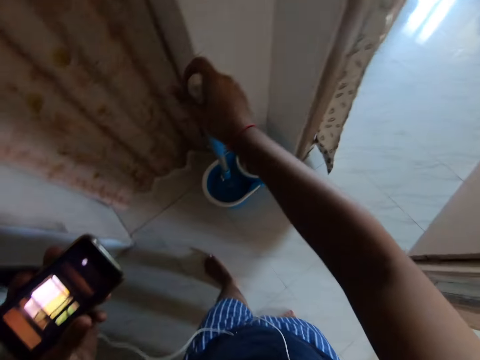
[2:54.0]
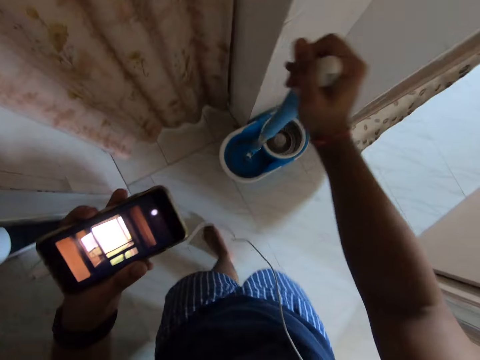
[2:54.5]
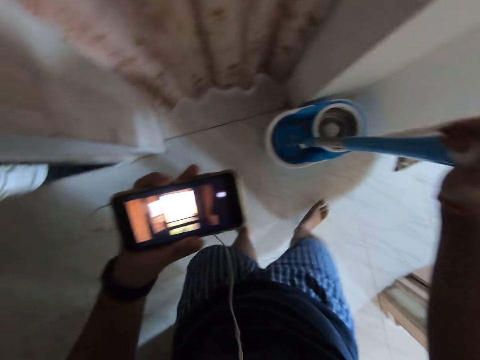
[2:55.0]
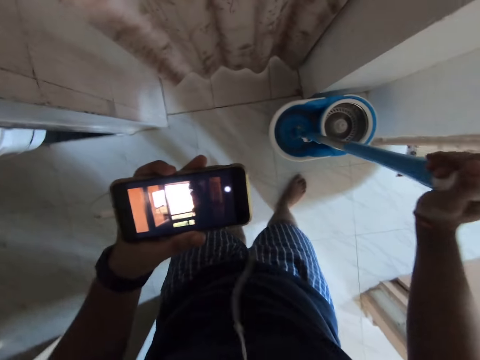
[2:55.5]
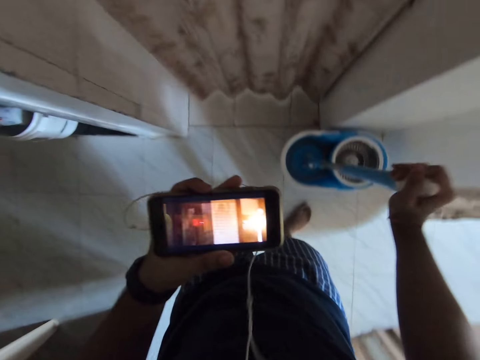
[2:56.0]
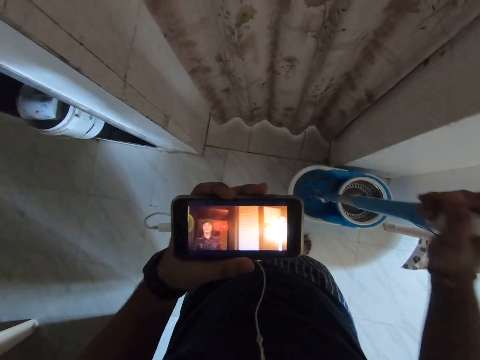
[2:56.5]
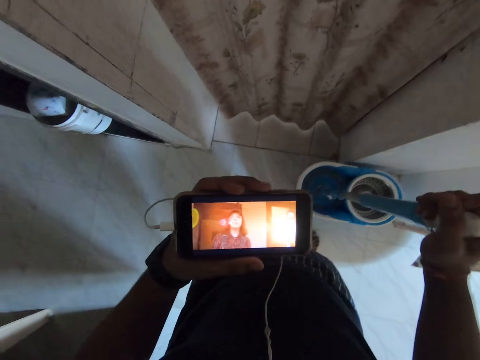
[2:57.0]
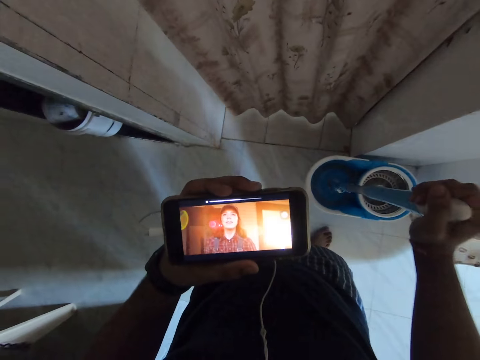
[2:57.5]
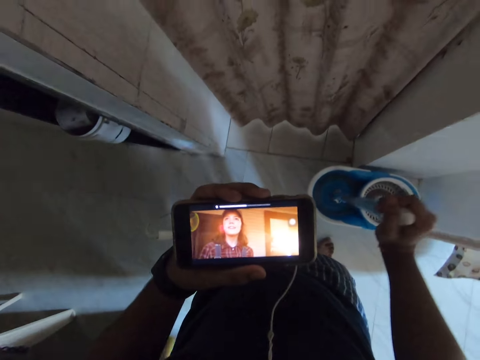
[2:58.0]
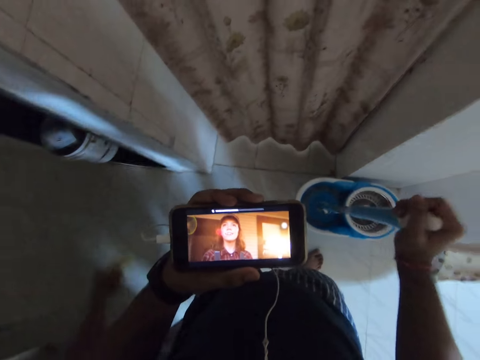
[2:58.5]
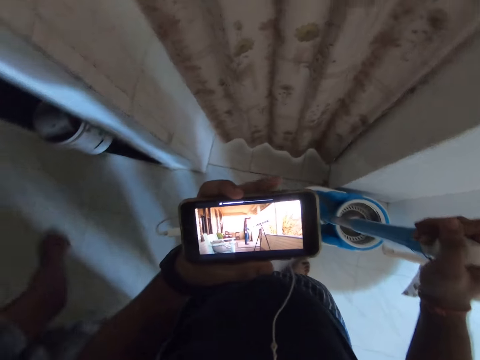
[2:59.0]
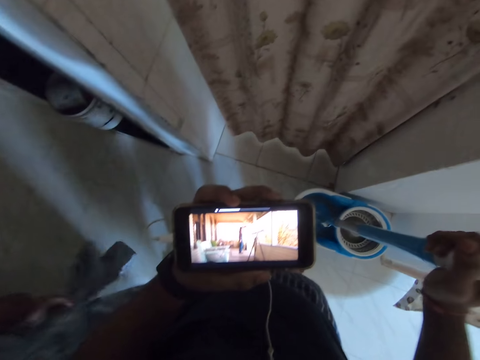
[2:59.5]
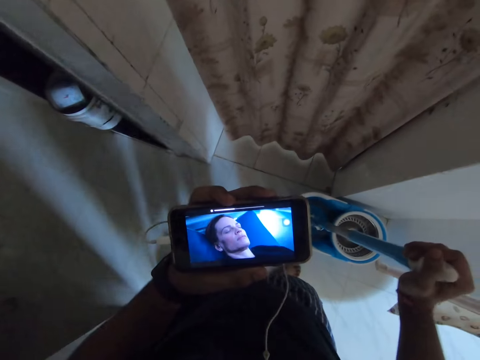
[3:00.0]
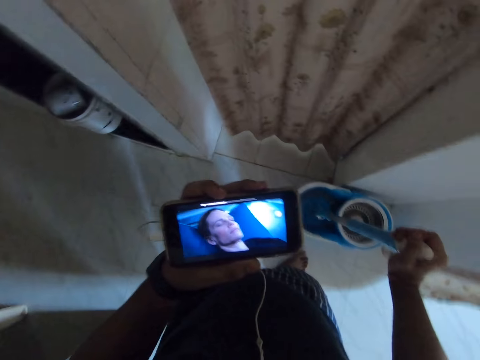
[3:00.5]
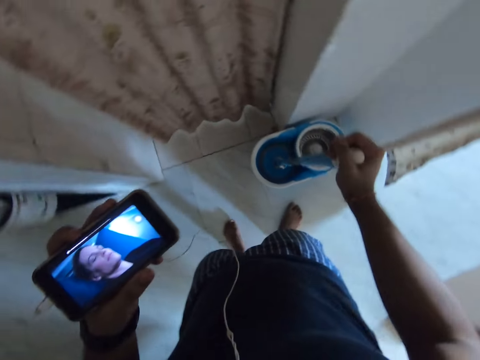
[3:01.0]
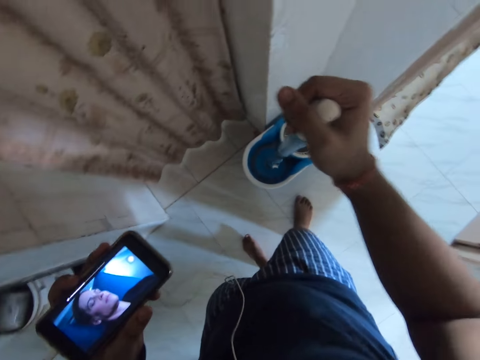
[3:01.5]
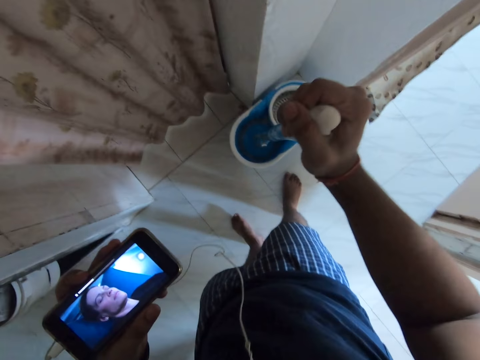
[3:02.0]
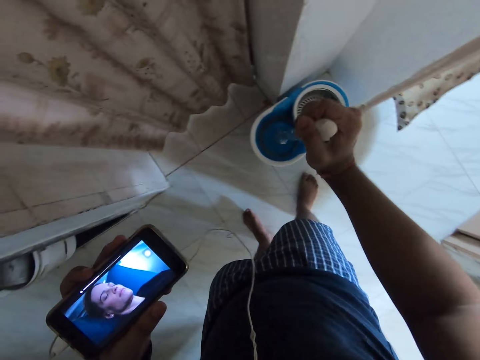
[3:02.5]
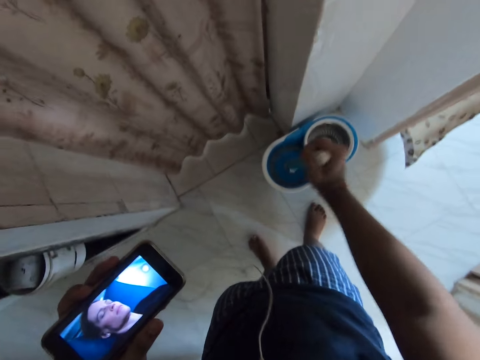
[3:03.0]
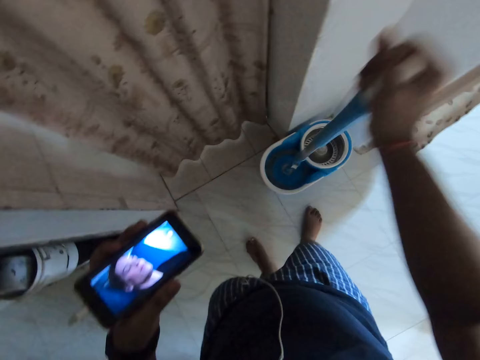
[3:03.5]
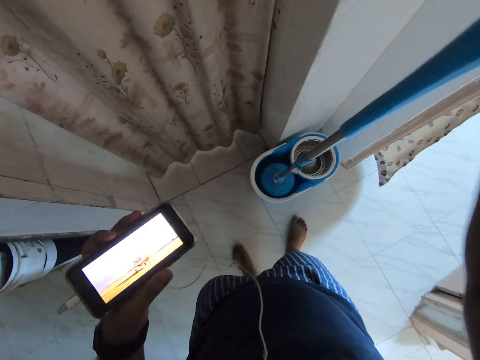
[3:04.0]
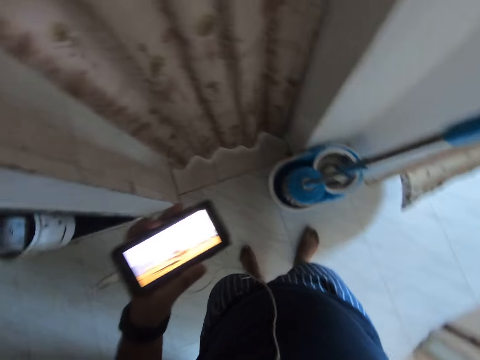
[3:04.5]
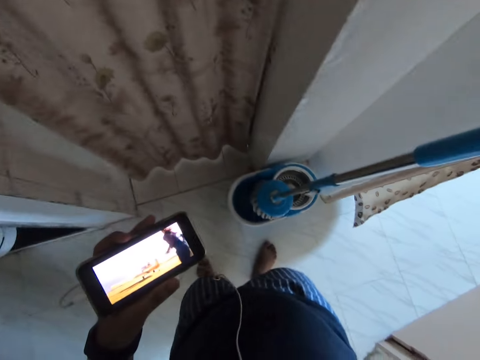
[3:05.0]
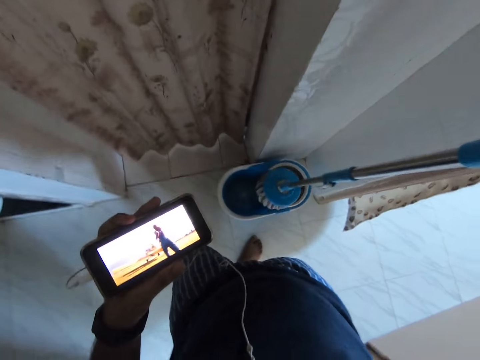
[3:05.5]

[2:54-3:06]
The camera wearer moves the mop in the bucket of water. They dip the mop in the water. They lift up the mop. They dip the mop in the water. They lift up the mop. They watch the video on the phone. A lady picks up the brush from the floor. The lady drops the brush down. The camera wearer moves the mop in the bucket of water. They dip the mop in the water. They lift up the mop from the bucket.

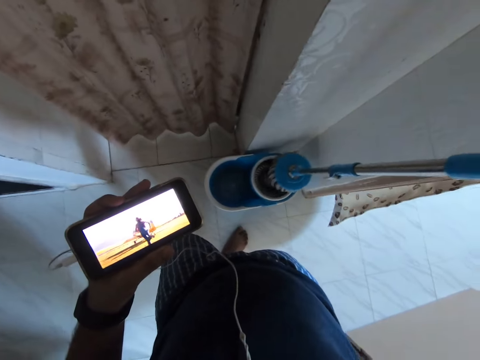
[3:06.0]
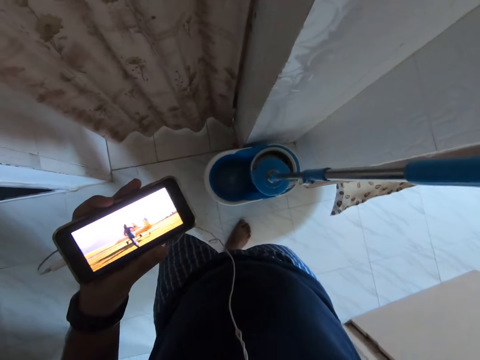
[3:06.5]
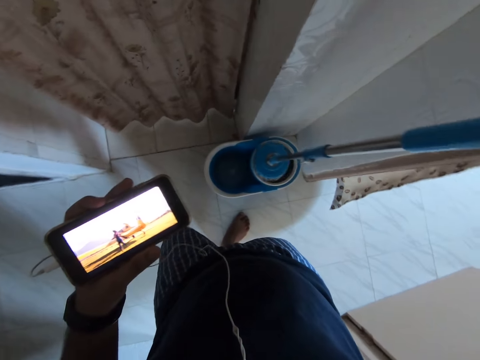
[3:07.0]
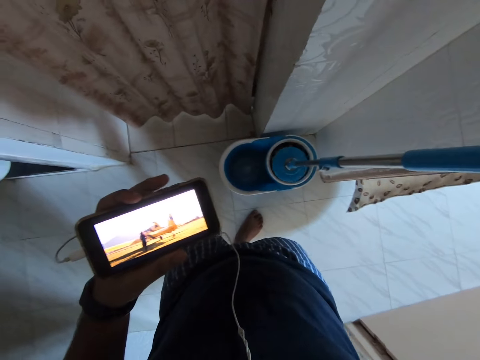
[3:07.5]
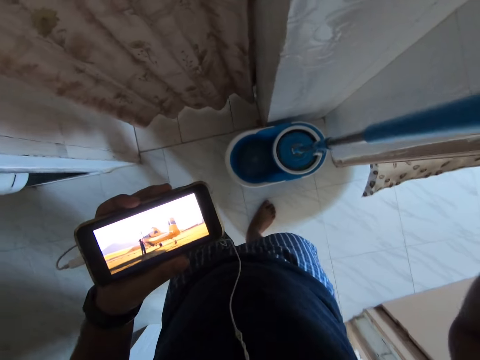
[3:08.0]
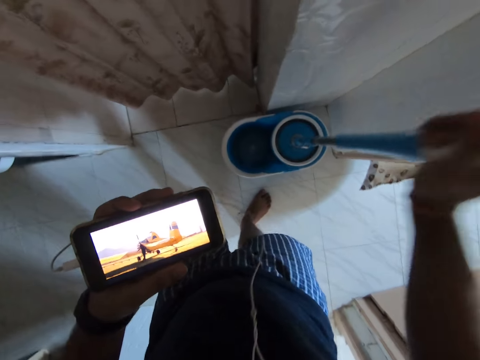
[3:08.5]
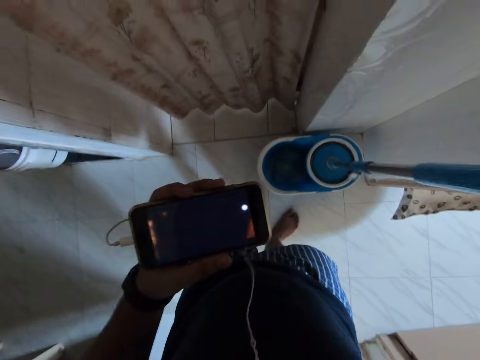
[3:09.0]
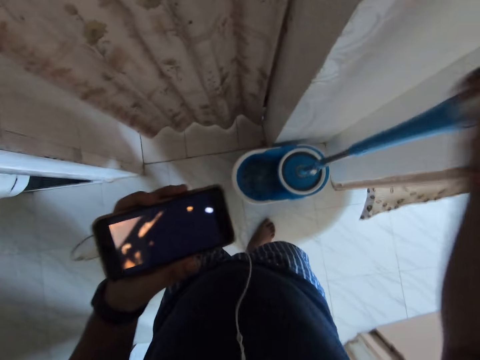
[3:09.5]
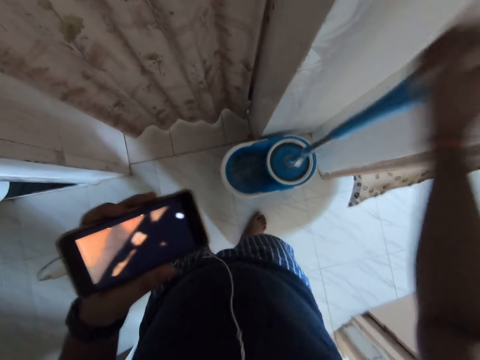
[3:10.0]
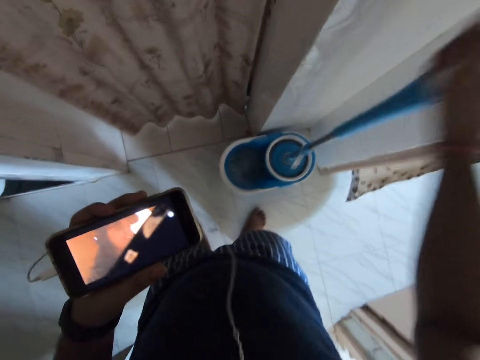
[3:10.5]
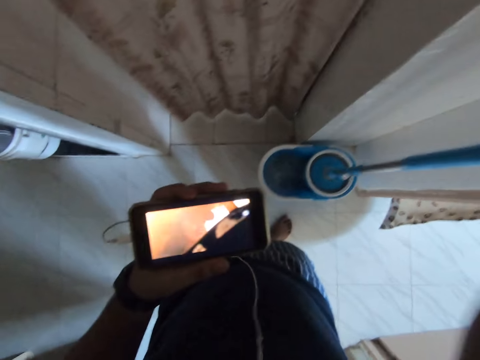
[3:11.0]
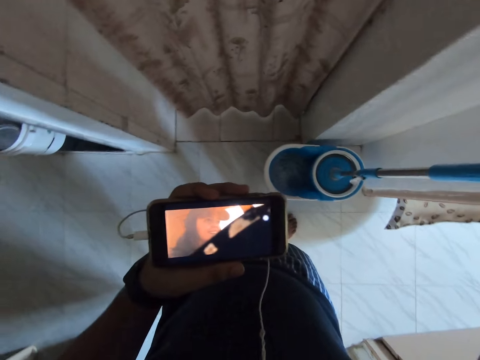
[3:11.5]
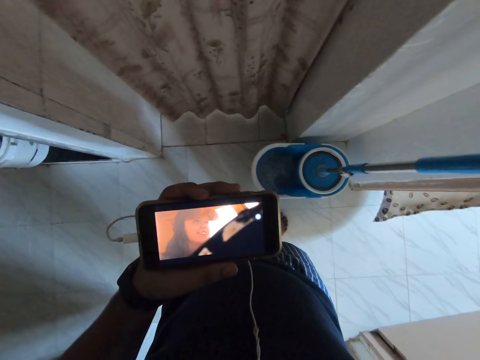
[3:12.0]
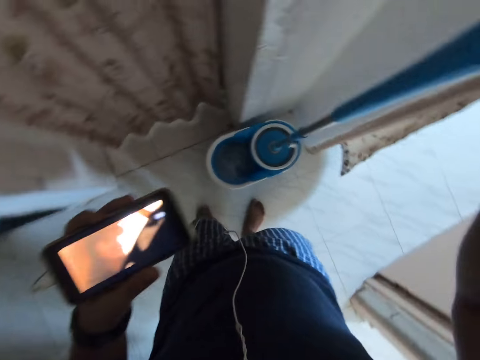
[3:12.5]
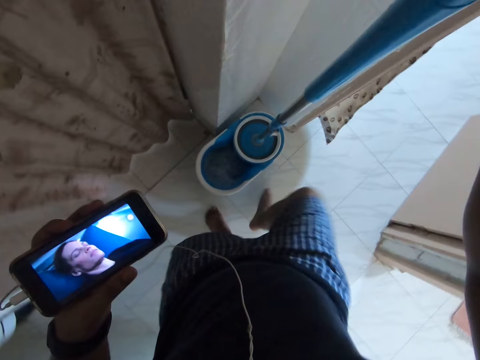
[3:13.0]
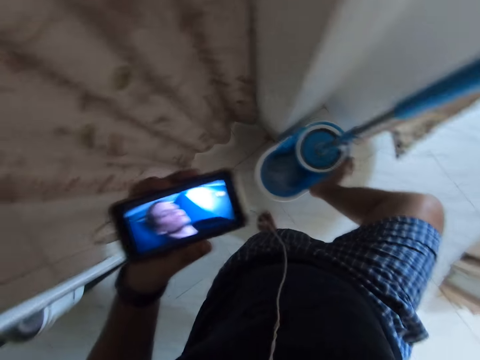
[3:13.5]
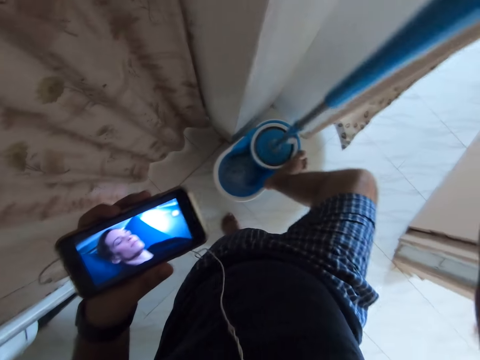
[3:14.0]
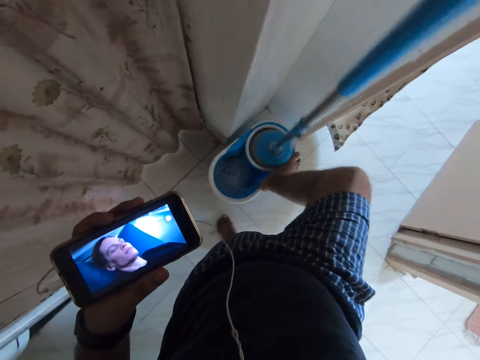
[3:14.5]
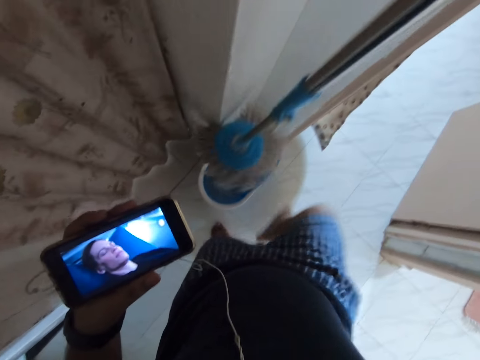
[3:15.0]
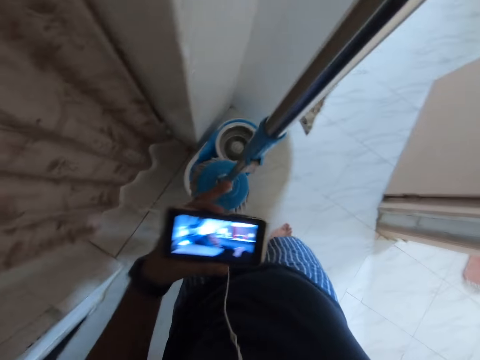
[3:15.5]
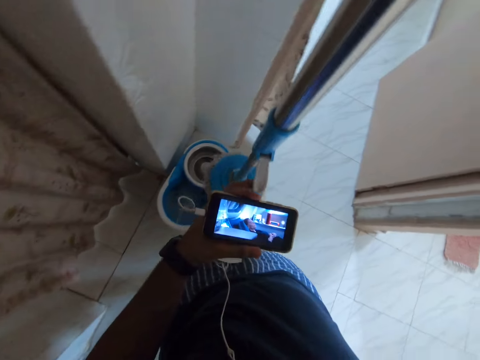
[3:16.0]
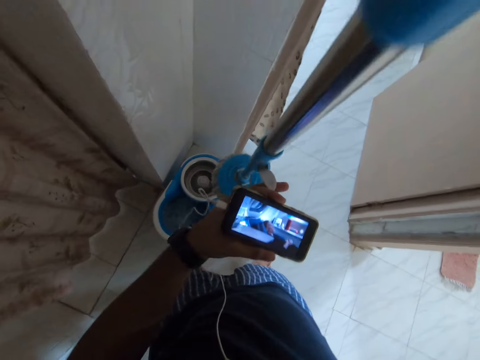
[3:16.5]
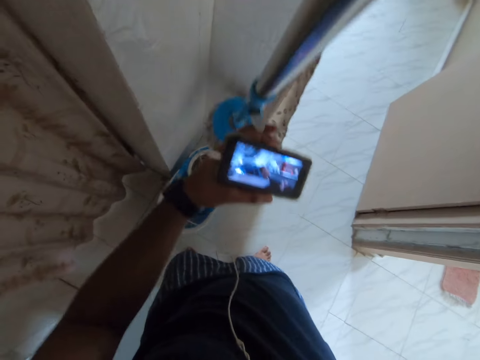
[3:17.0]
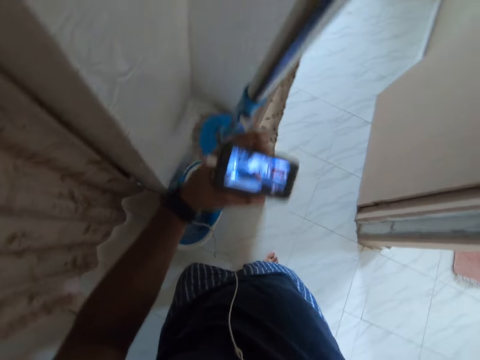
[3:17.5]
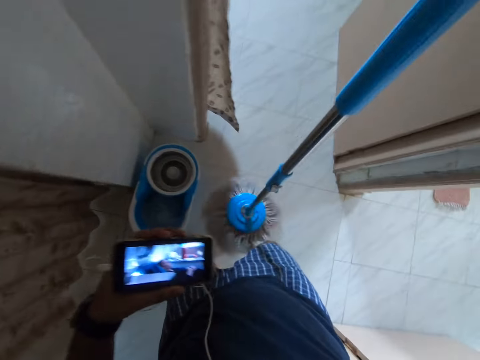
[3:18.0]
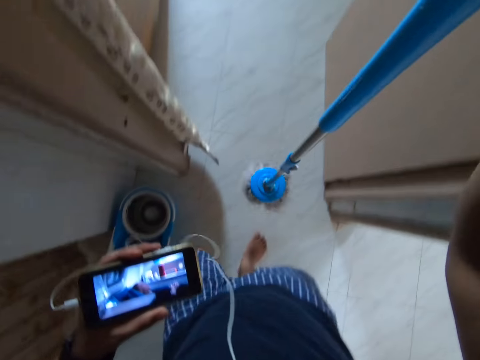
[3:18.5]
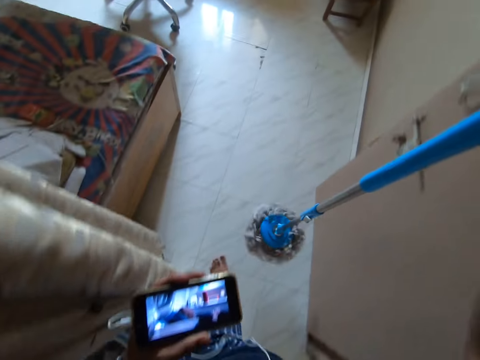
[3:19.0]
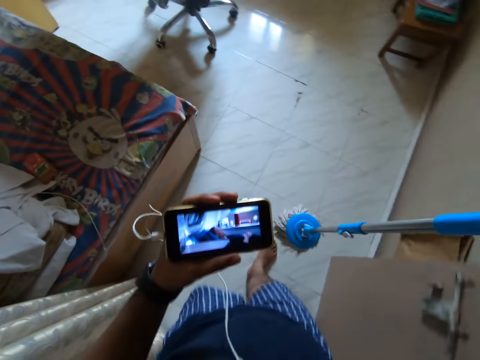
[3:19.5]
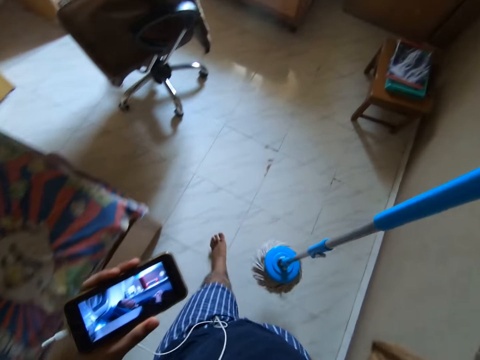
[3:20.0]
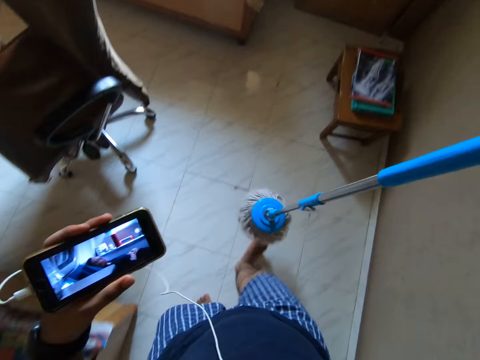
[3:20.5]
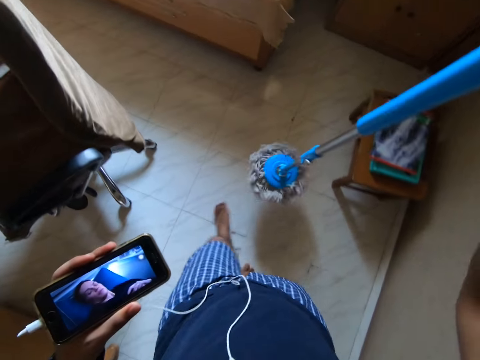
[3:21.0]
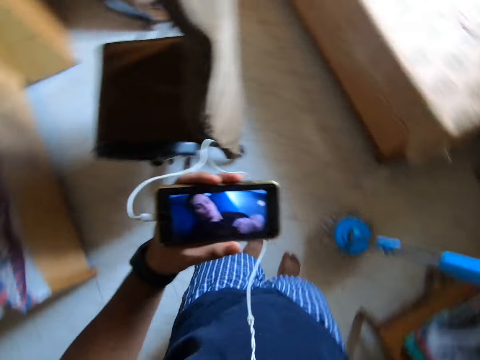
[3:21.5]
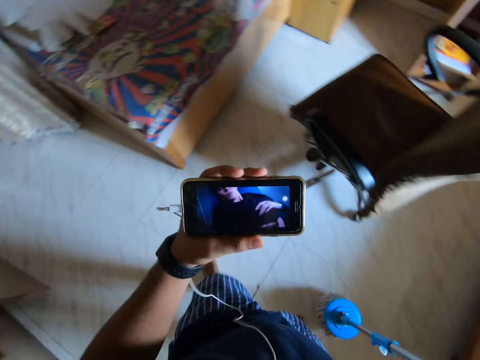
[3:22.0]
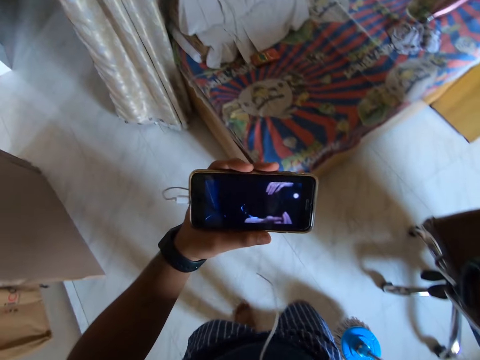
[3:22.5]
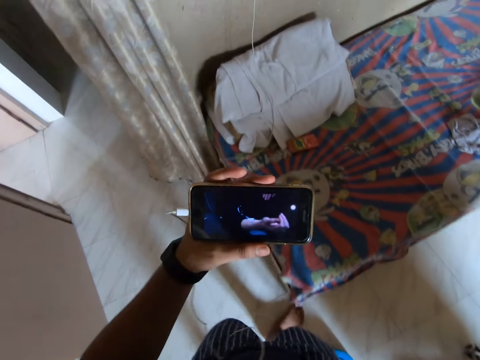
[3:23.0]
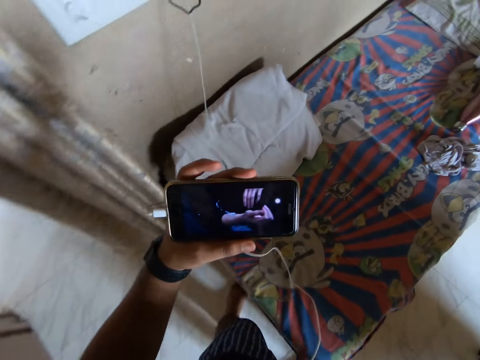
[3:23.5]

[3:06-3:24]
The camera wearer puts the mop in the bucket. They squeeze the mop on the bucket. They move the mop in the bucket. They lift up the mop. They step on the bucket. They move the leg to the floor. They remove the mop from the bucket. They touch the plastic part of the mop. They hold the mop with the left hand. They move the mop to the wall. They push the mop and shake the mop. They carry the mop and walk to the socket.
